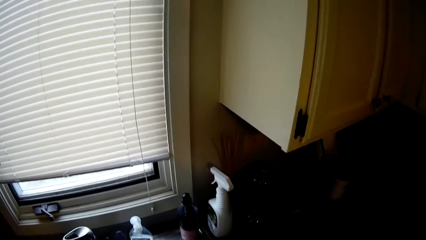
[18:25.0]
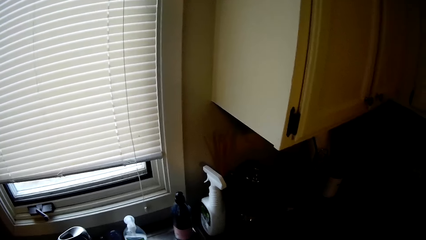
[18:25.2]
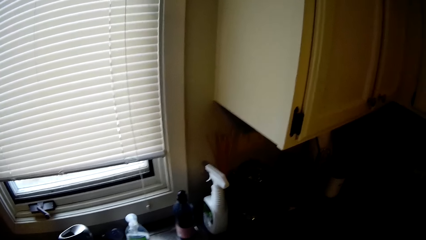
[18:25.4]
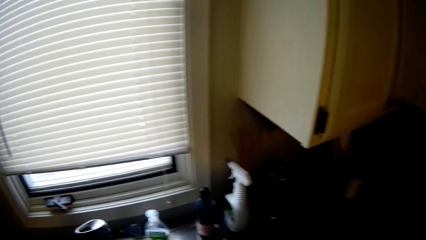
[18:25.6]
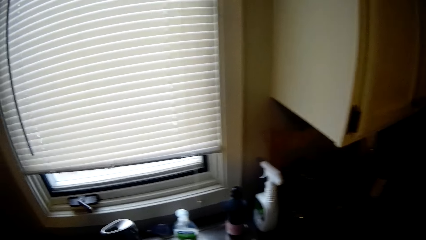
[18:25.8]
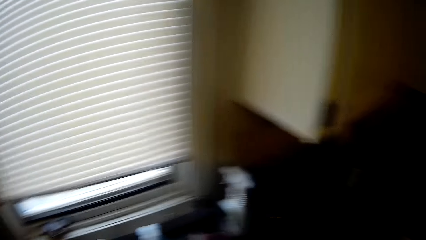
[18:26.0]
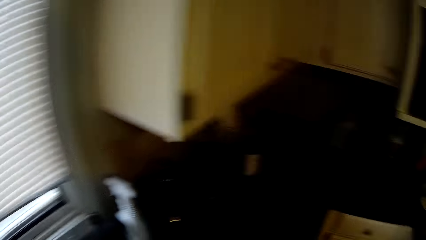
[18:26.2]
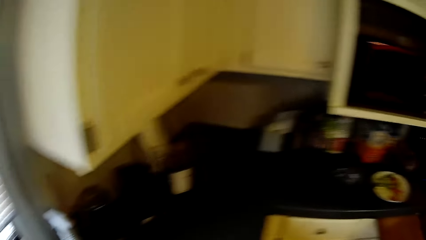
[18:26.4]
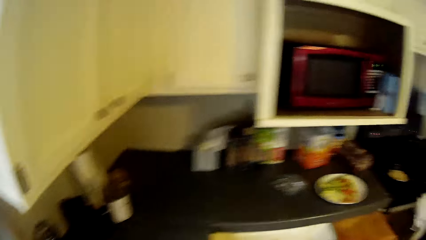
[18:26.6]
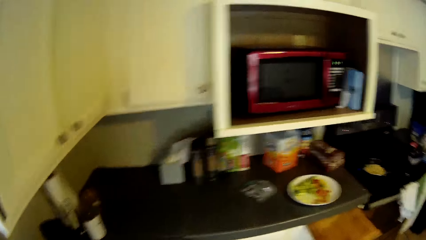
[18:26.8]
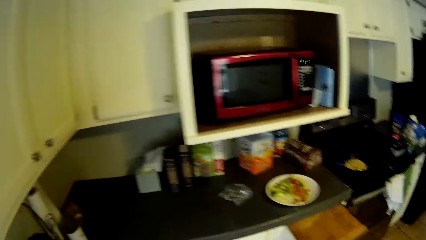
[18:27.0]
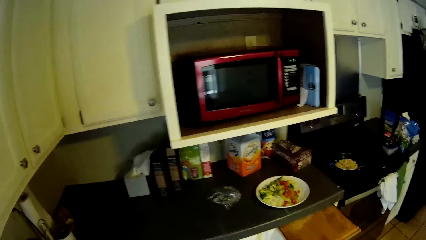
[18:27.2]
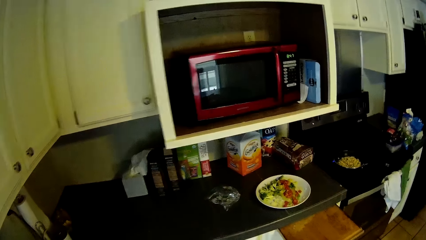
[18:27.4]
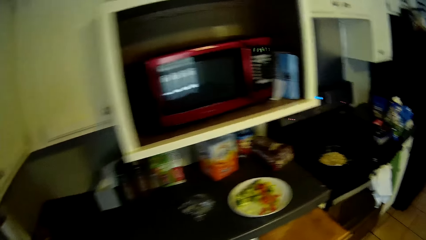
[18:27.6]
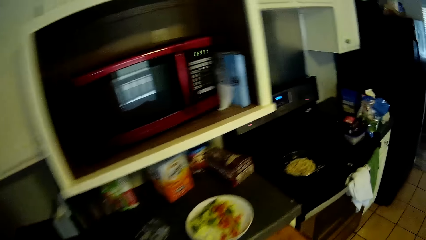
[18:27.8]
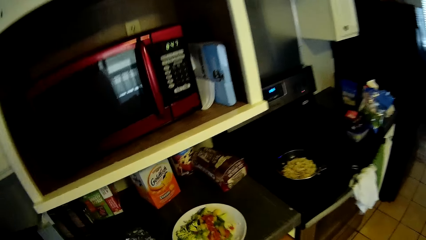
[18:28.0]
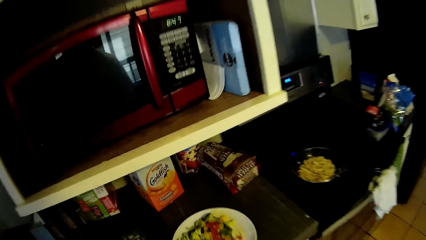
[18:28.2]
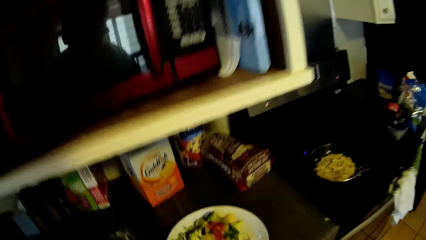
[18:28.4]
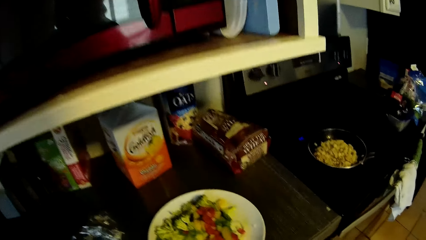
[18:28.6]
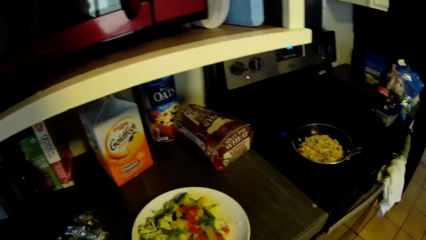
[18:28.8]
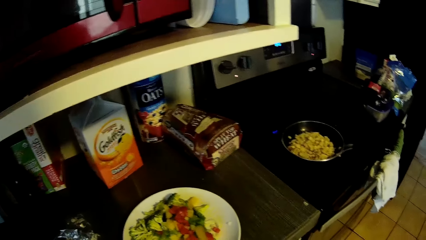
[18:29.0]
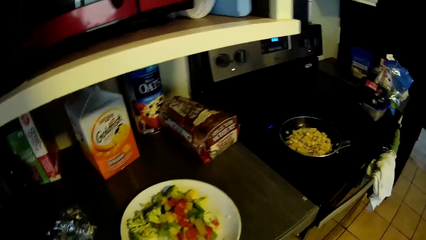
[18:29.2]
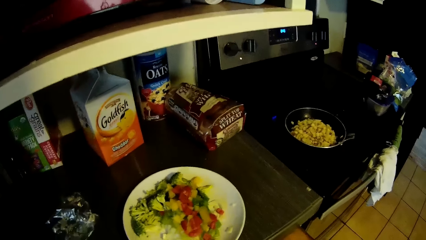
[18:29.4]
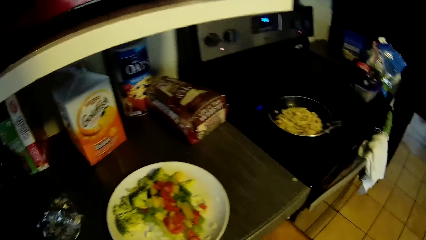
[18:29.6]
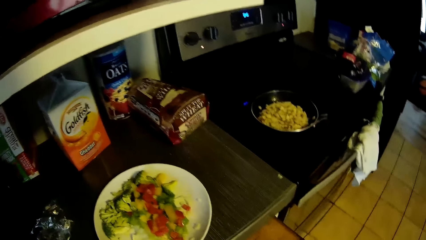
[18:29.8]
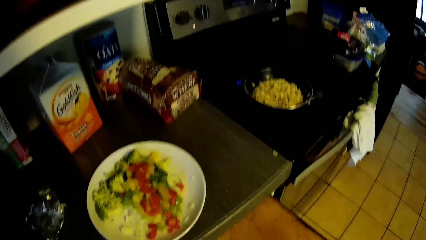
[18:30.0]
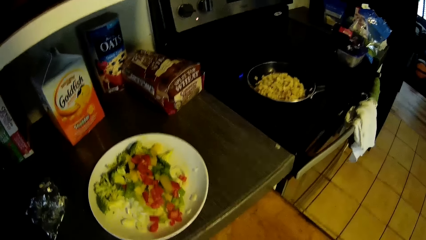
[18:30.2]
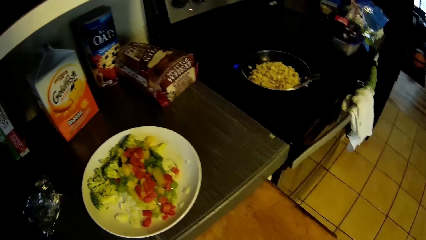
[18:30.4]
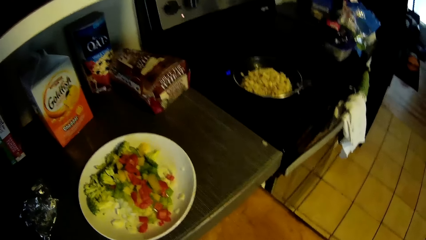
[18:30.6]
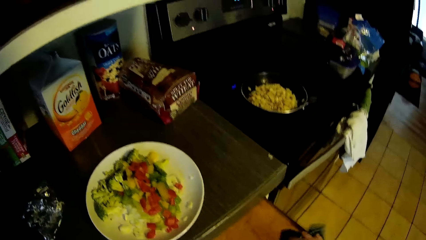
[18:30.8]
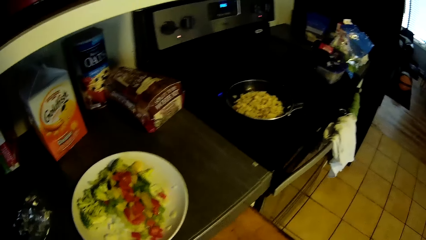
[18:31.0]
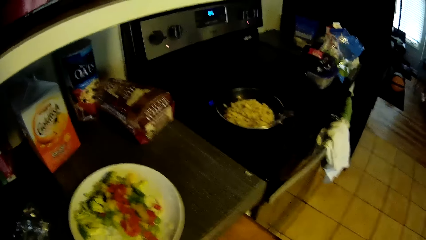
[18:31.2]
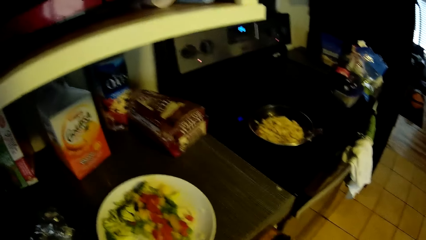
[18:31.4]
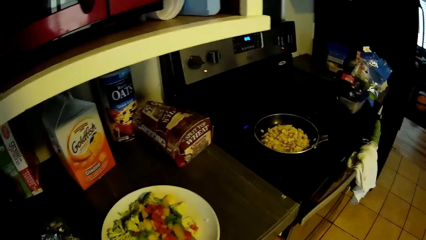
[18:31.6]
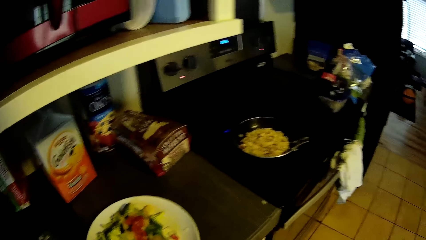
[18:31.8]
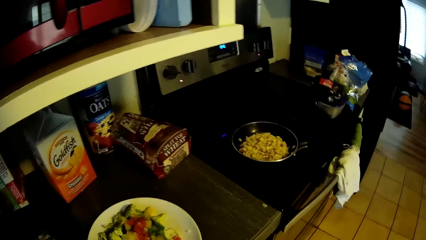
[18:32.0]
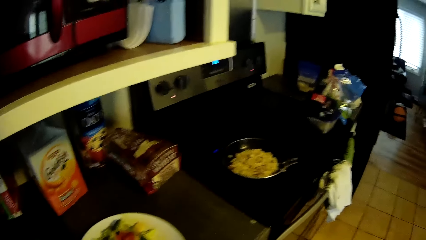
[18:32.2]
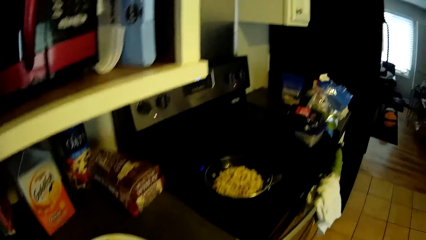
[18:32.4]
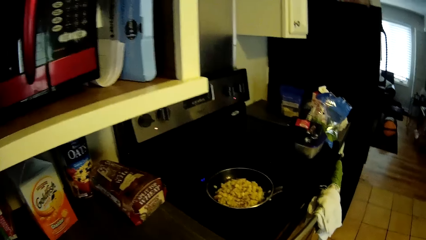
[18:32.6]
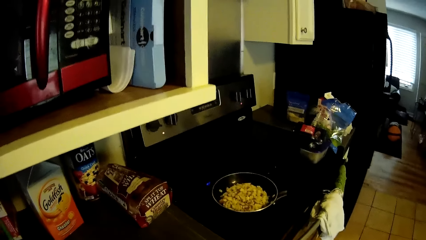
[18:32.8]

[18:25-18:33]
The camera wearer looks around. They move around.

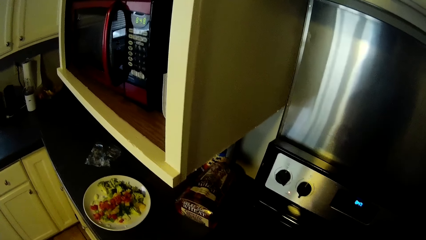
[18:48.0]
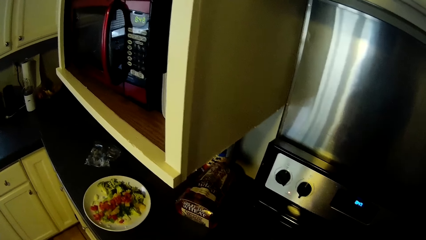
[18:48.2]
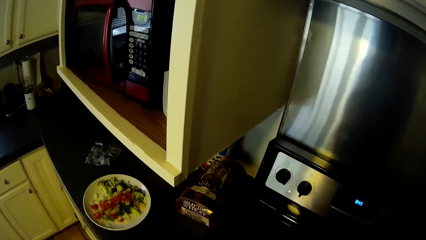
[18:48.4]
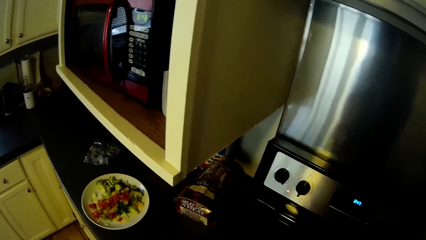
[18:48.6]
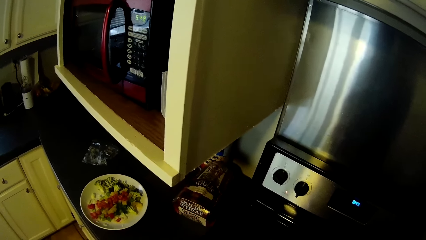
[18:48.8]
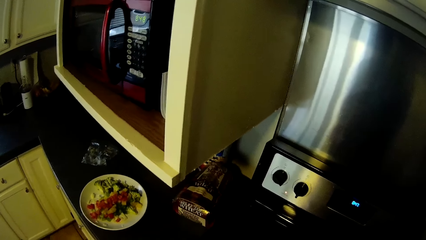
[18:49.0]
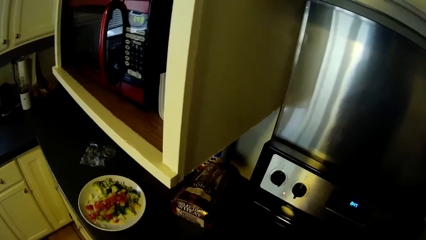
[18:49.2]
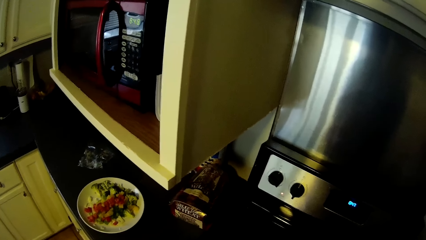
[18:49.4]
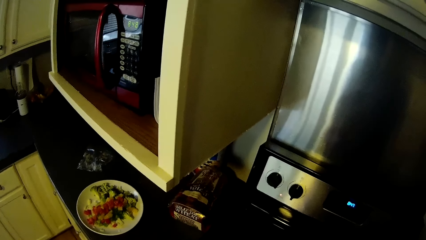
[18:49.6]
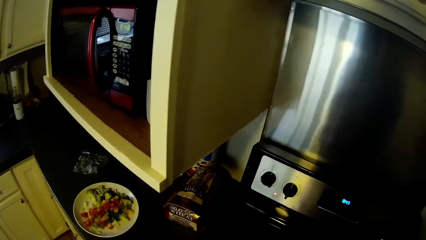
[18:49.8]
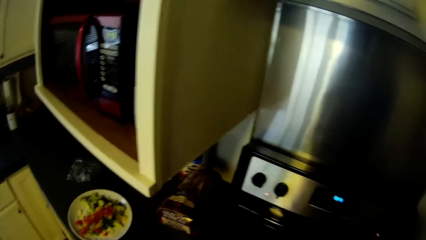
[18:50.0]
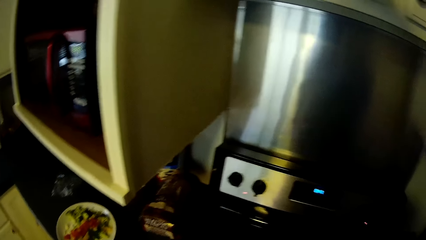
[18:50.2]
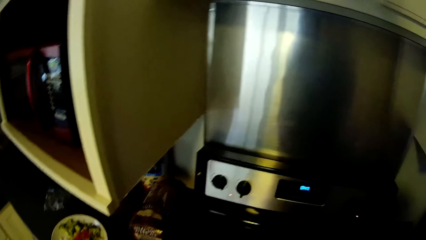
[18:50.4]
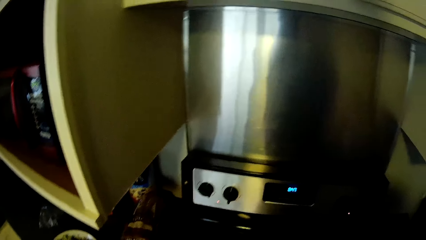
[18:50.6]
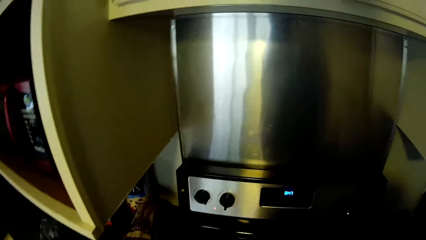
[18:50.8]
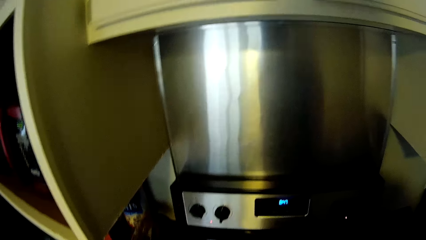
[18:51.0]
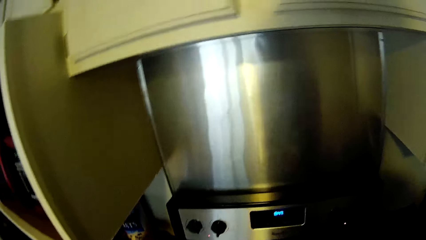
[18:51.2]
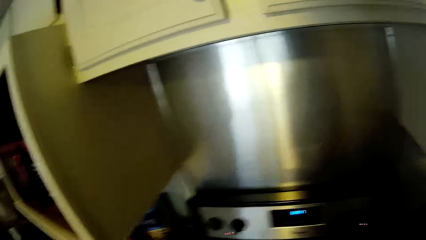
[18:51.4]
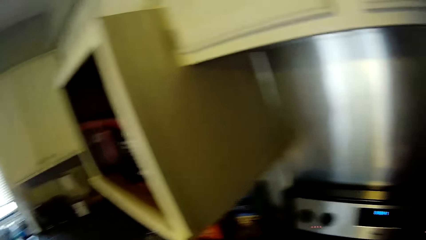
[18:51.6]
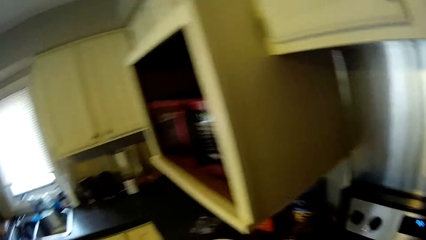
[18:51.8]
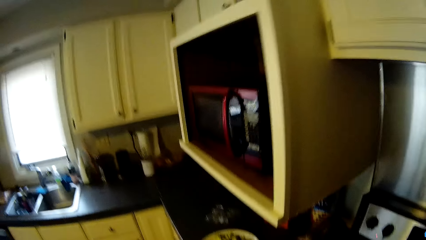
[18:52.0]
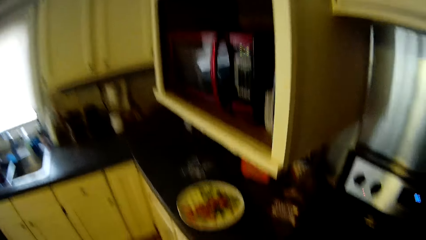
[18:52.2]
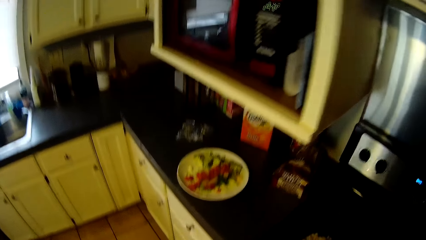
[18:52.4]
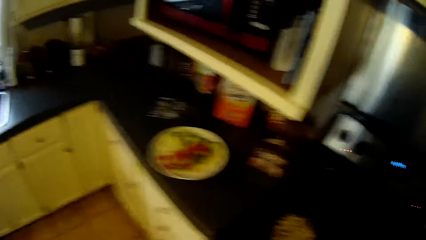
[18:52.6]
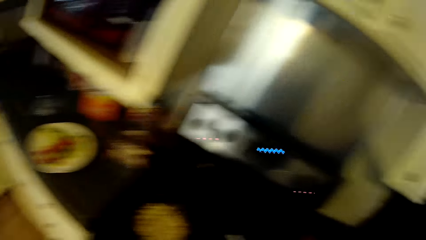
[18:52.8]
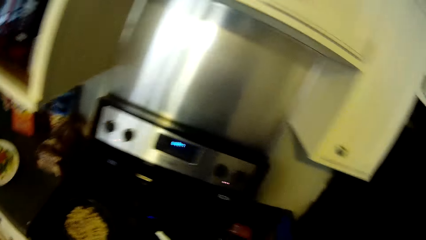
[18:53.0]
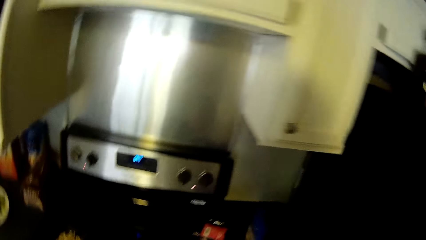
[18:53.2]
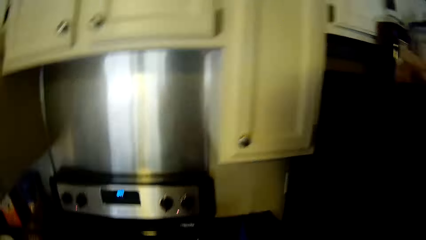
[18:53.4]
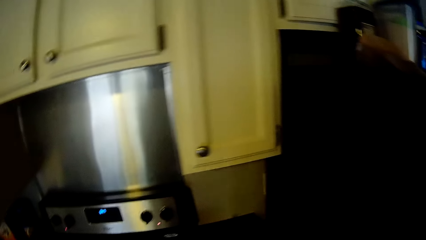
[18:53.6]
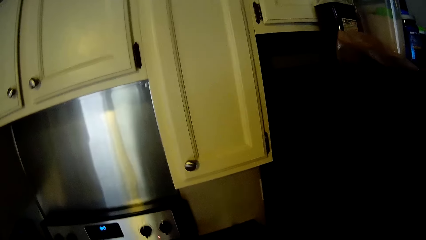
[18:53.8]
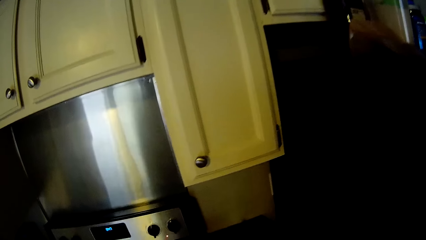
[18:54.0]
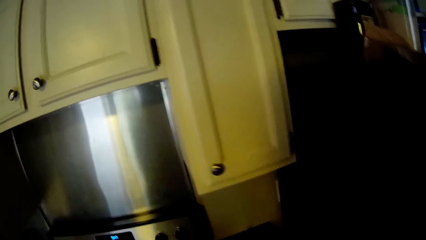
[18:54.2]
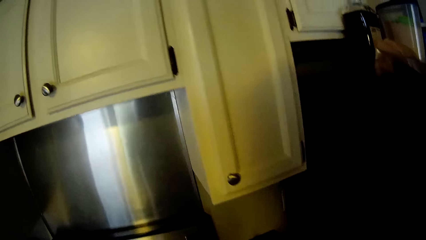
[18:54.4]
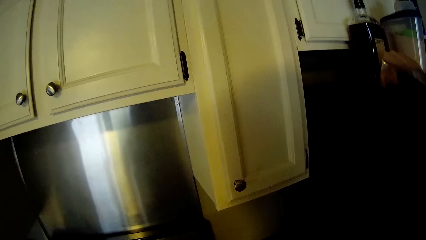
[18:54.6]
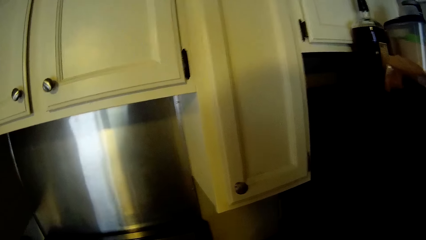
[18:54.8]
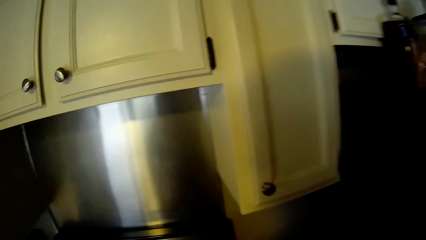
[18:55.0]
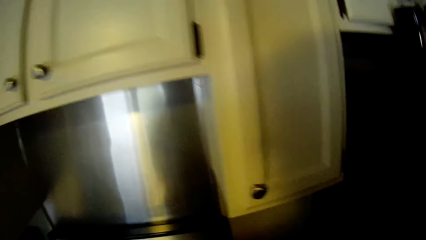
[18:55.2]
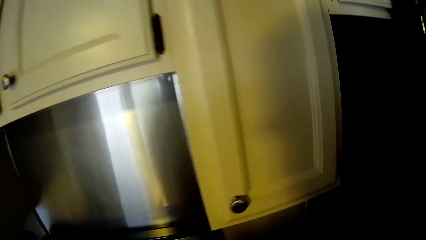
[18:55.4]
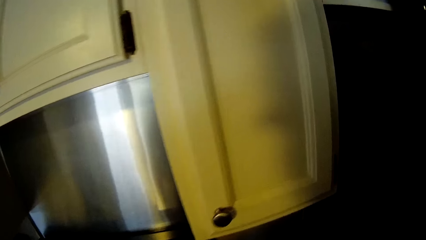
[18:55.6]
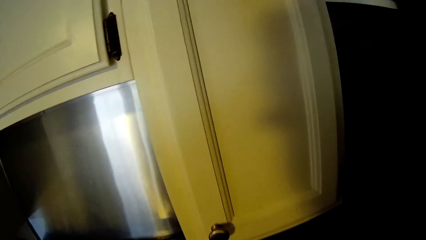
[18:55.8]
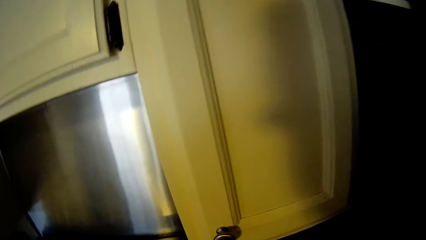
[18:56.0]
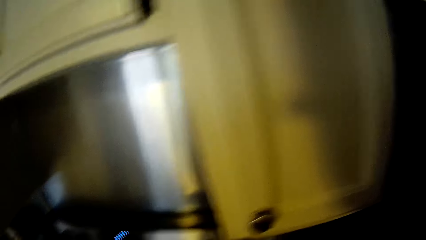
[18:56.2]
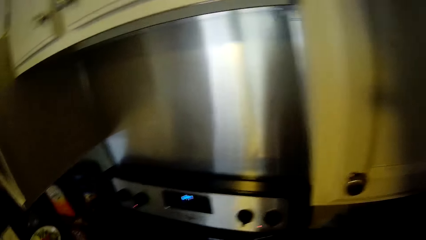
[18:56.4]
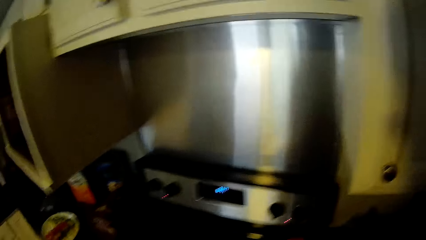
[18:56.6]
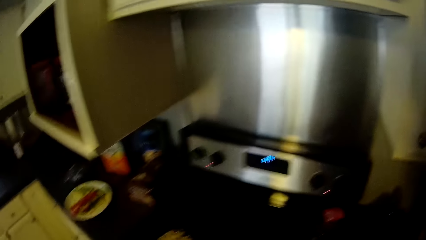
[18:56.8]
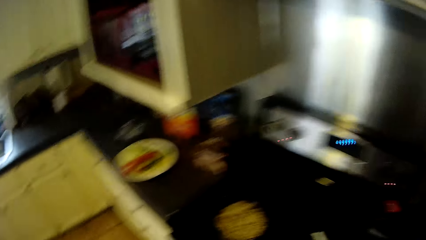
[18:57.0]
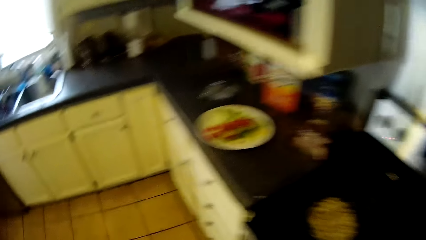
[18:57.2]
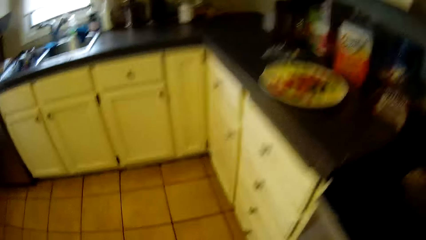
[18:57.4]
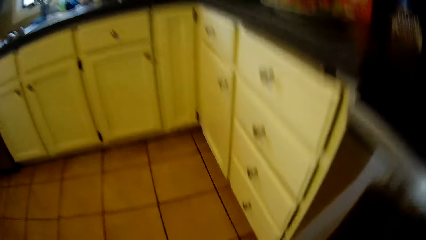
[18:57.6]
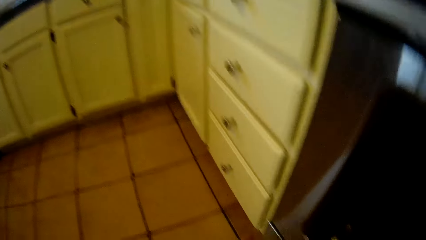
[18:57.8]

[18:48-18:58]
The camera wearer looks around.
